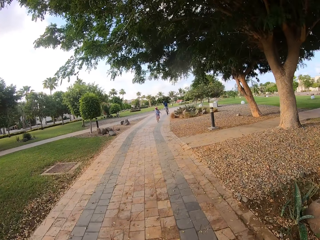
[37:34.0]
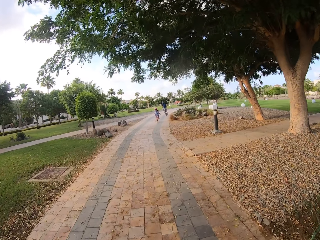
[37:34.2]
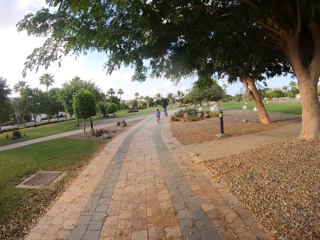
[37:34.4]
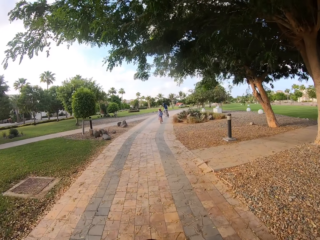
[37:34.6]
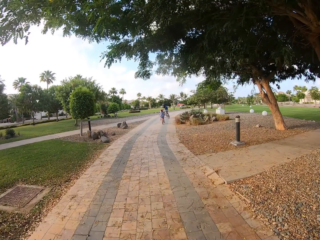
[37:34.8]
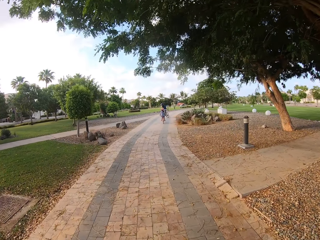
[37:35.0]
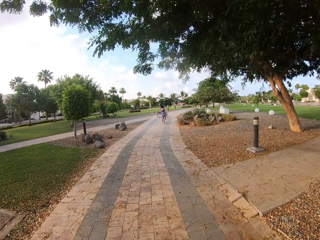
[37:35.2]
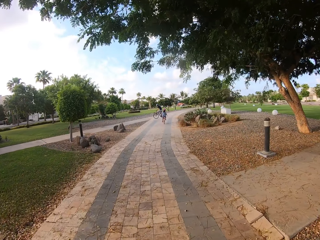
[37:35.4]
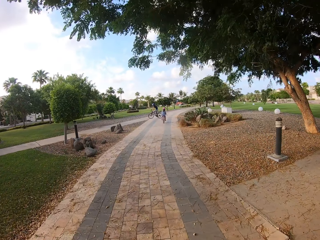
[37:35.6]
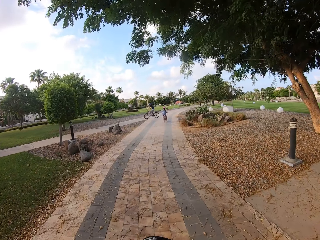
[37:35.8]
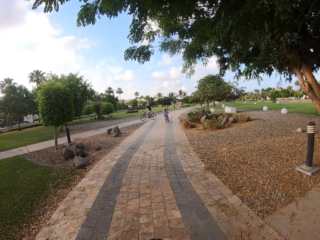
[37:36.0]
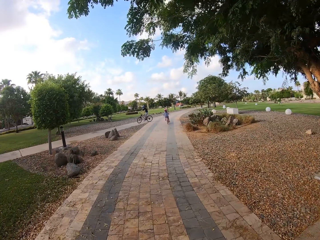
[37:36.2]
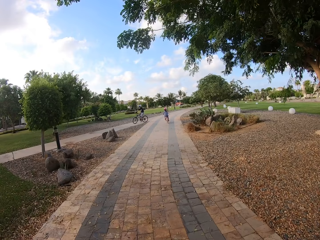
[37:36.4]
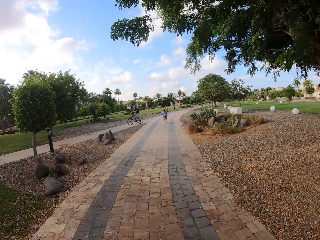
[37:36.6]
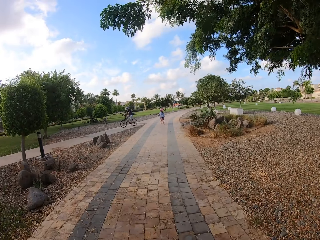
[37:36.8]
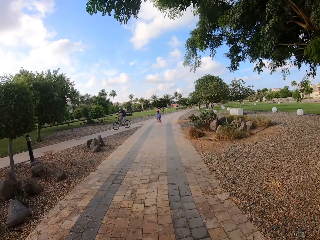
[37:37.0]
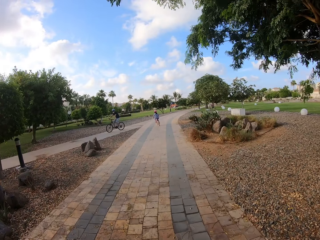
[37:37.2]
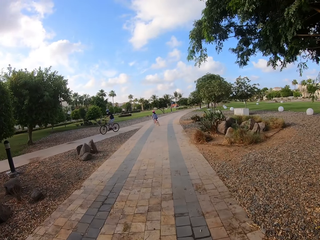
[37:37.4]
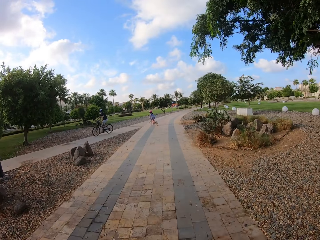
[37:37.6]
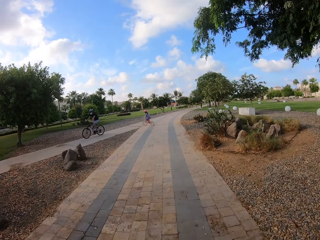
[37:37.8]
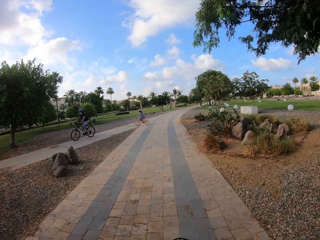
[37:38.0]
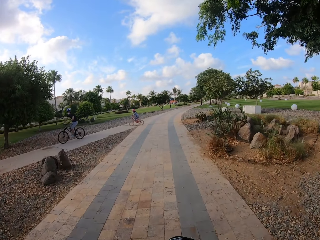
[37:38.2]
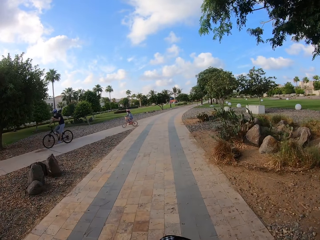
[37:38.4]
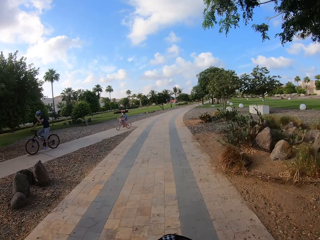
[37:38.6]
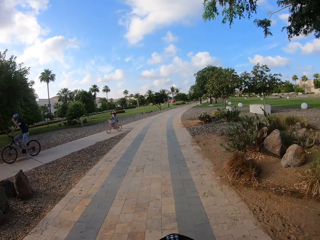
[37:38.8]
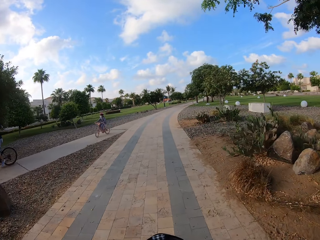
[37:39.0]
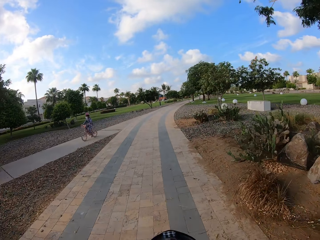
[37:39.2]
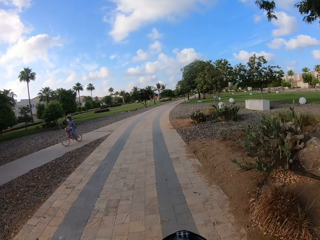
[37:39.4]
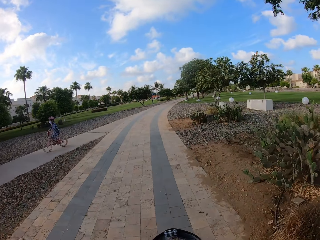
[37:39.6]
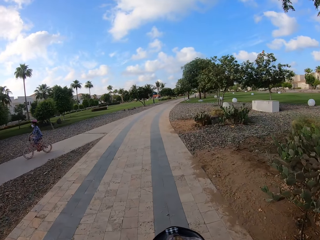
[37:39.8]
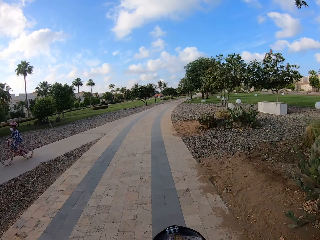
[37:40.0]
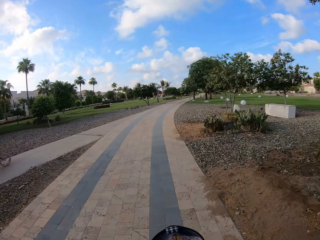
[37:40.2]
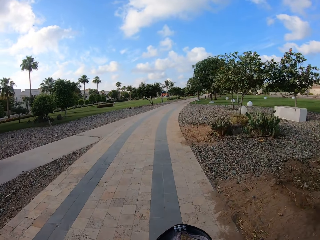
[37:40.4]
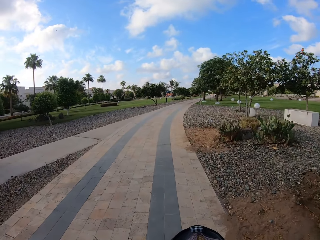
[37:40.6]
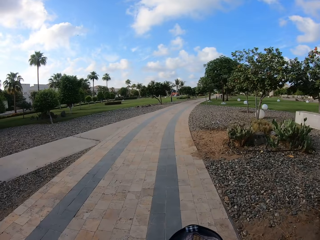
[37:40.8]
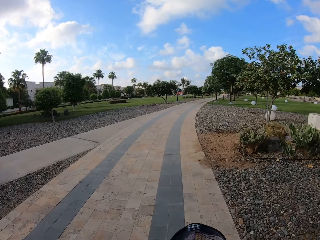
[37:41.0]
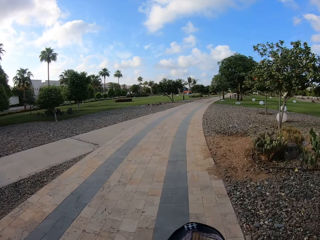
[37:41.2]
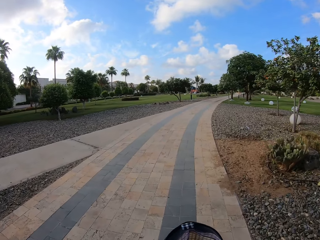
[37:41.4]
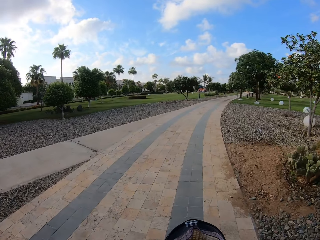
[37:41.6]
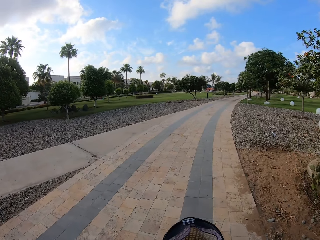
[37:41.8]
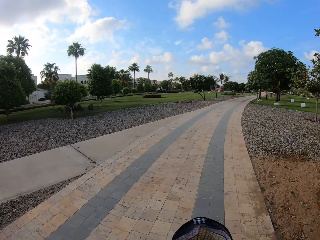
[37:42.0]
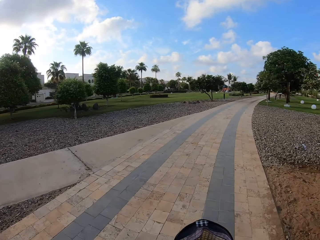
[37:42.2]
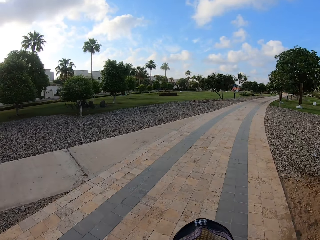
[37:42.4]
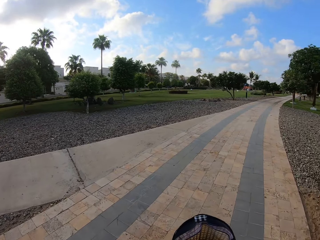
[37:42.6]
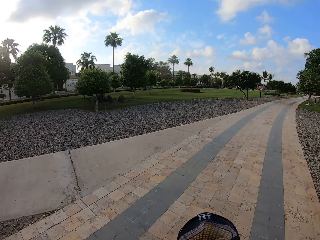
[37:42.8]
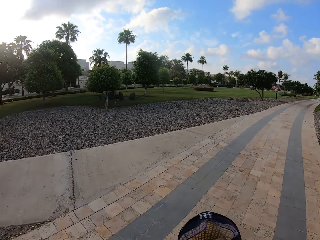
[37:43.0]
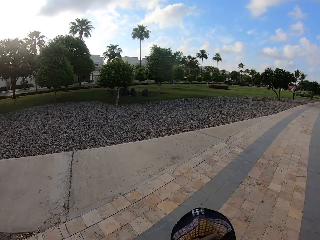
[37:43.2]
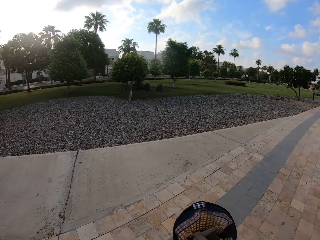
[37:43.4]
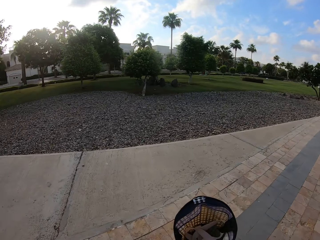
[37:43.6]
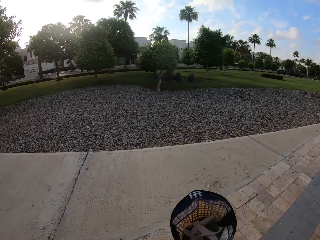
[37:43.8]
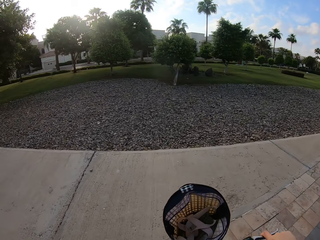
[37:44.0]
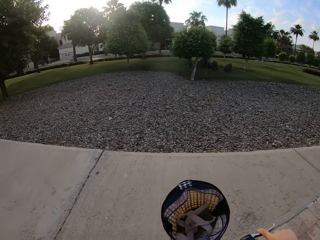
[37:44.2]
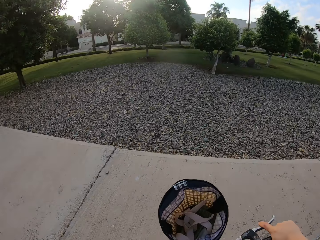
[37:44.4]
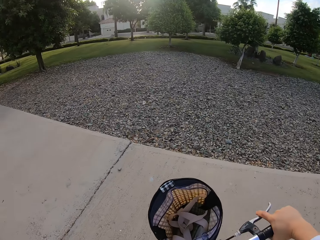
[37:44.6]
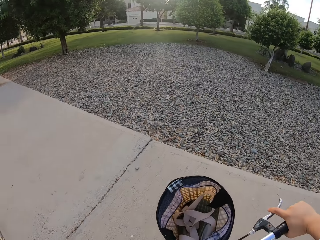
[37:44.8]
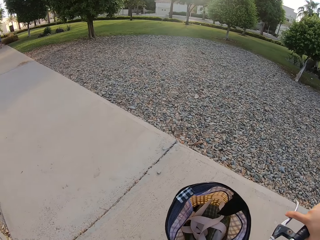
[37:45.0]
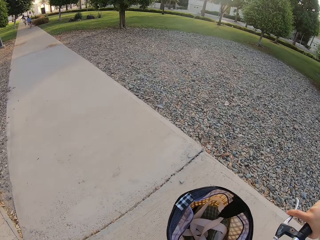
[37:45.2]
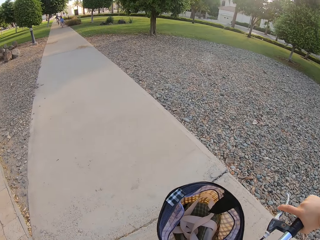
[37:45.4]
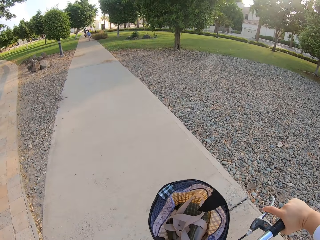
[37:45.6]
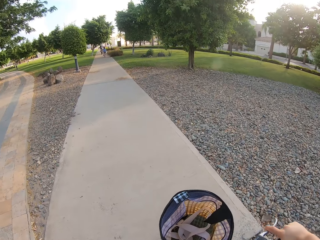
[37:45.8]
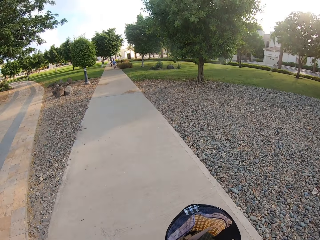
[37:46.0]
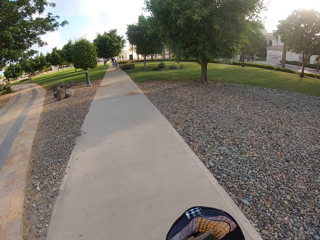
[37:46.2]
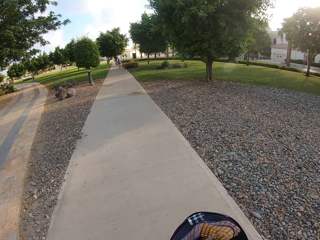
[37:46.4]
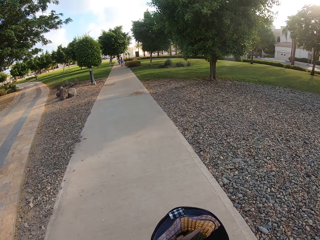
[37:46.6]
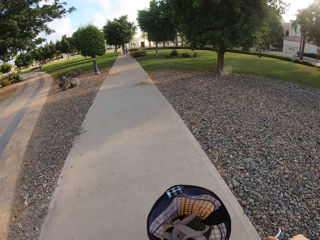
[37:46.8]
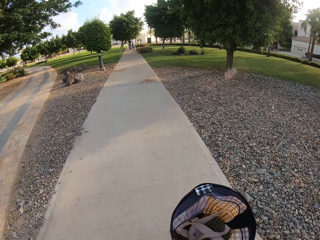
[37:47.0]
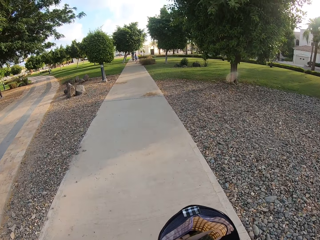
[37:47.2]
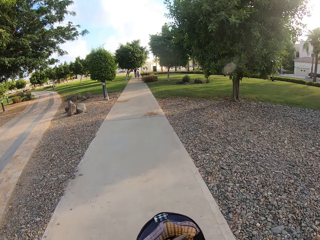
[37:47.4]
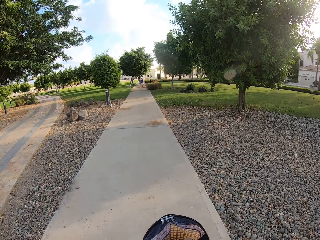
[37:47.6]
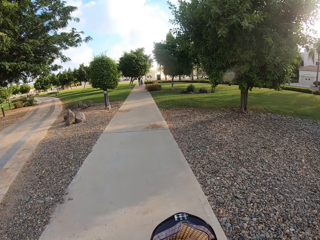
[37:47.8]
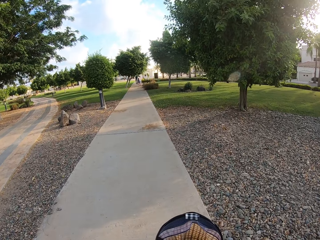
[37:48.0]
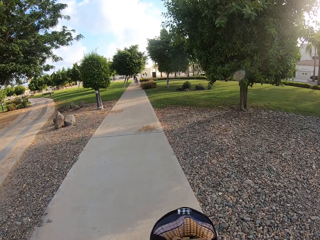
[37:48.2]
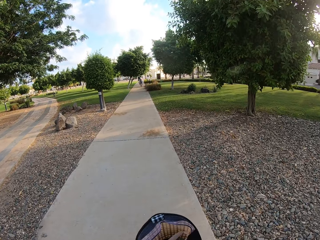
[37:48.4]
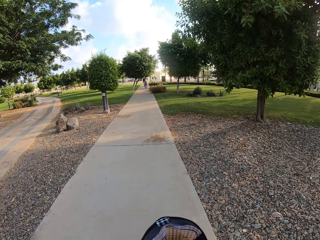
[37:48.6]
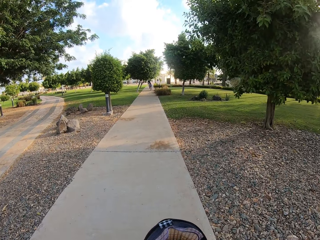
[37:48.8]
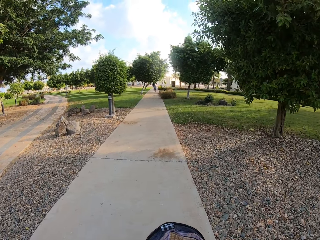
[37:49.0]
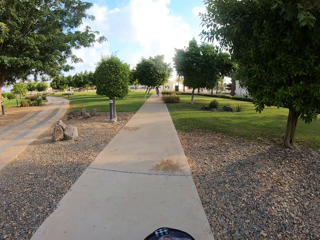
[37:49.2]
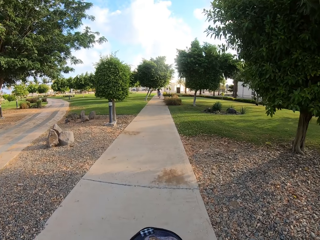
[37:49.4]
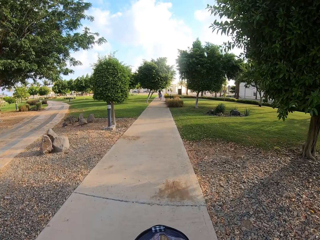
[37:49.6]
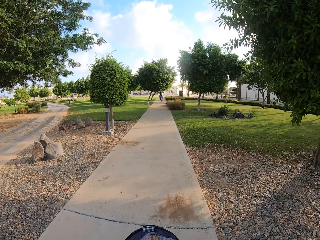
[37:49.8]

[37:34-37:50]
A man and a lady take a U-turn with the bicycle. A child takes a U-turn. The camera wearer makes a U-turn on the pavement.

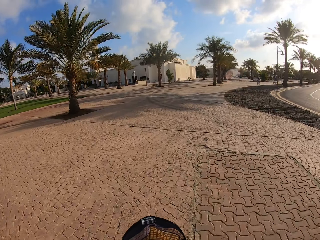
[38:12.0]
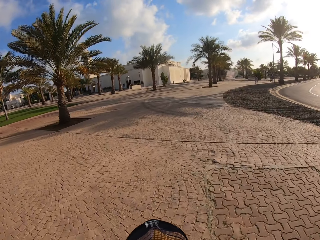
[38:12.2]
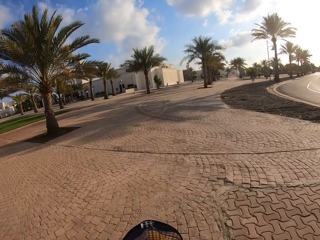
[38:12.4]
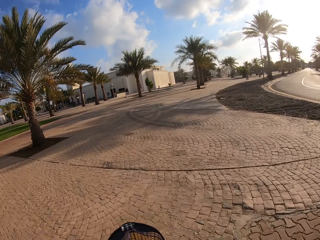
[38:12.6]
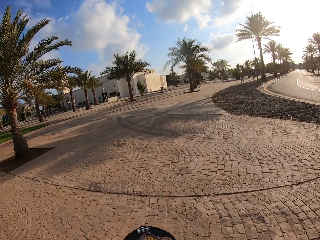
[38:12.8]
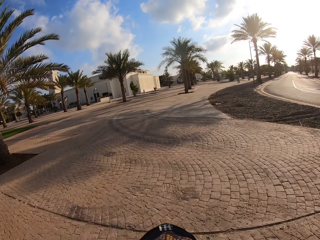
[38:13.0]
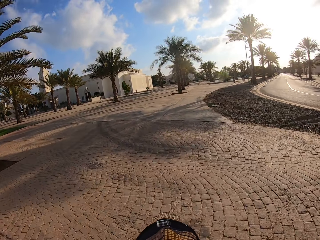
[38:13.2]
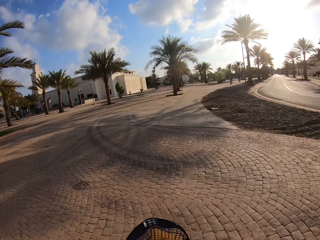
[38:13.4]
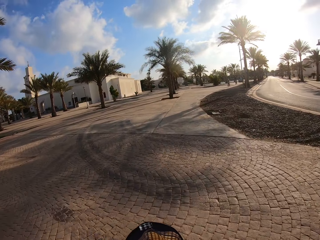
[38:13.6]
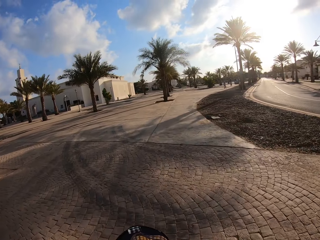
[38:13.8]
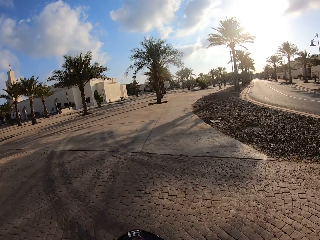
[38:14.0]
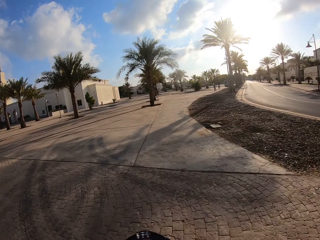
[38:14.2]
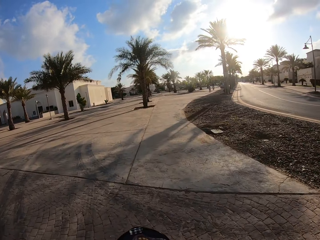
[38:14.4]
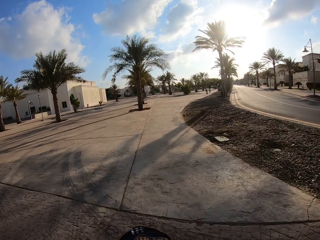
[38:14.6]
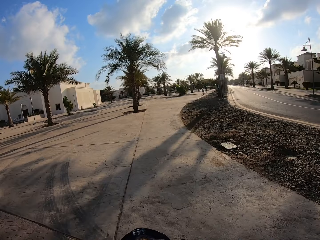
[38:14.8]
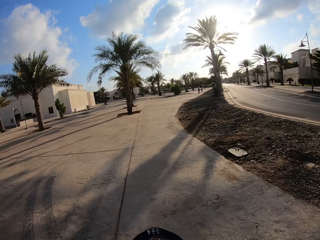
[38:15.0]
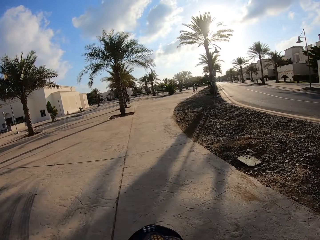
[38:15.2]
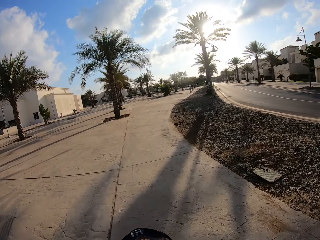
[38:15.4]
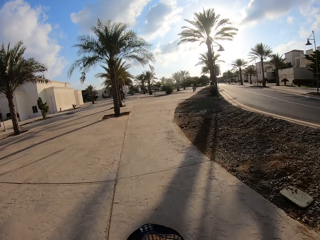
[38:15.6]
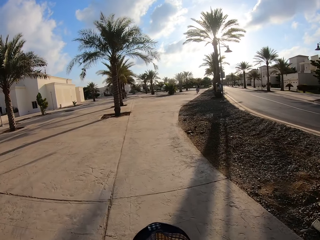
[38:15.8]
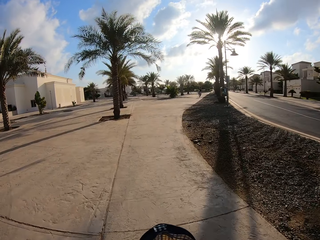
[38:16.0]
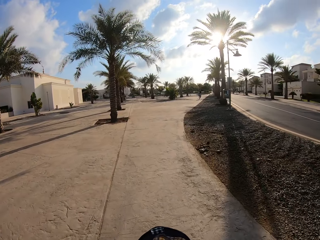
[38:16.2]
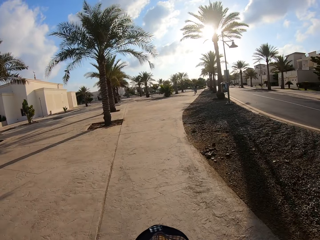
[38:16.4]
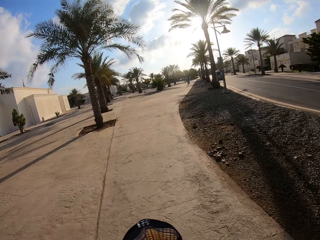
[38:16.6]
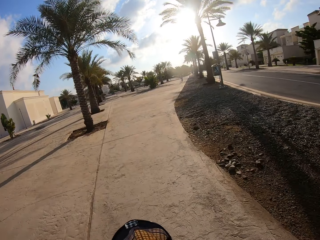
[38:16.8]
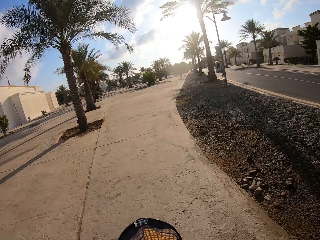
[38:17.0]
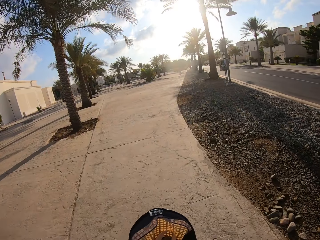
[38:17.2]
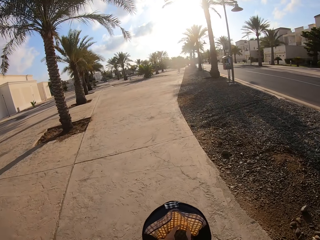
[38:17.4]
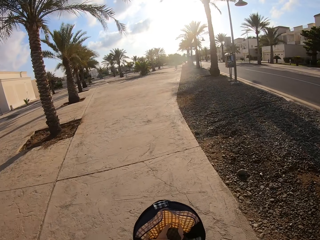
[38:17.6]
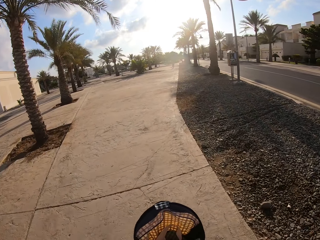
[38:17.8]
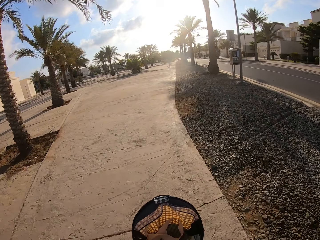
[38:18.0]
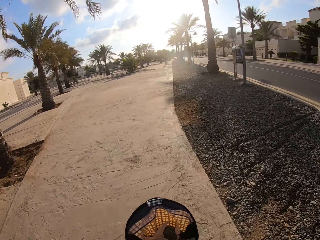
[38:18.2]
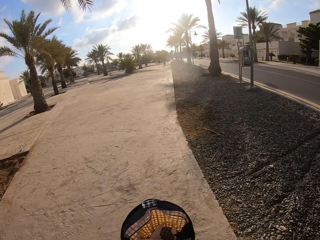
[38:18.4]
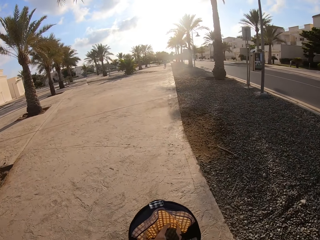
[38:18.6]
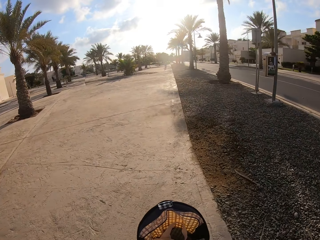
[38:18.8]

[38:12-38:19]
The camera wearer cycles a bicycle on the pavement.
